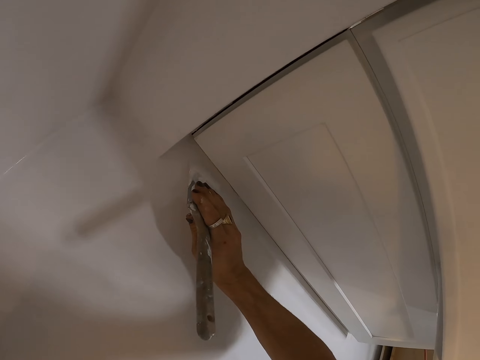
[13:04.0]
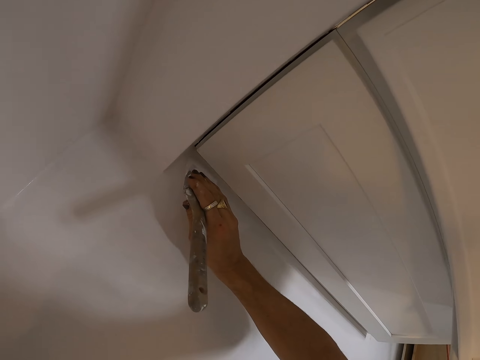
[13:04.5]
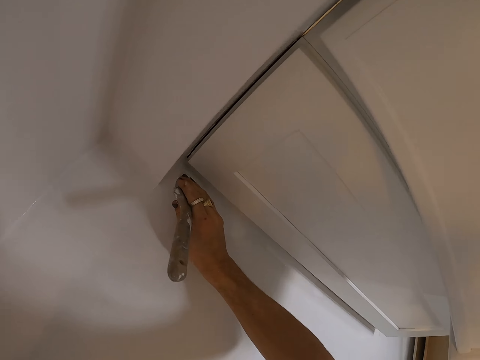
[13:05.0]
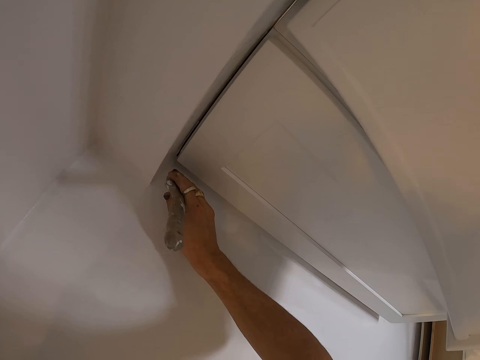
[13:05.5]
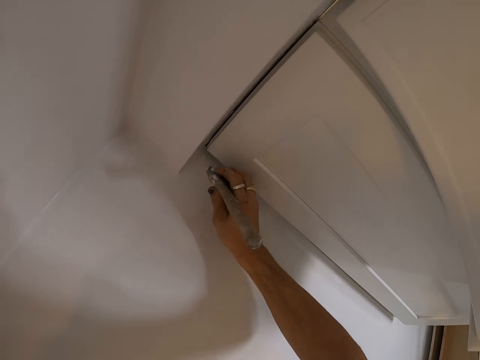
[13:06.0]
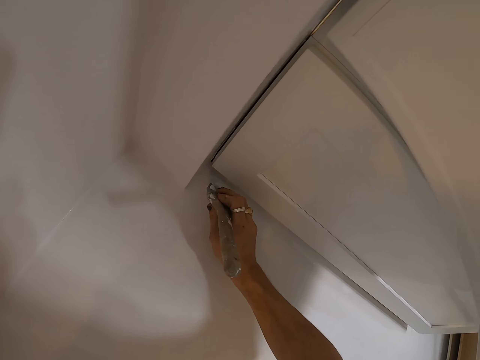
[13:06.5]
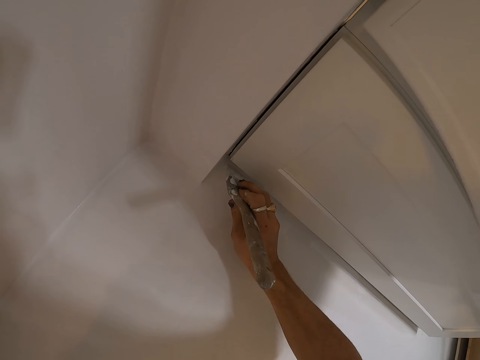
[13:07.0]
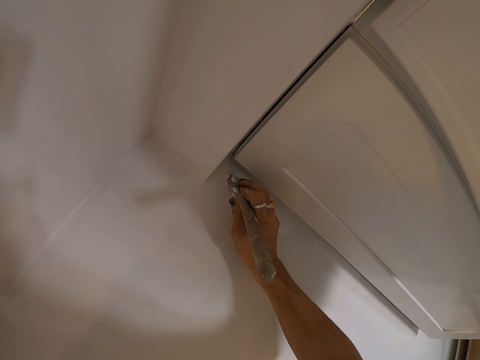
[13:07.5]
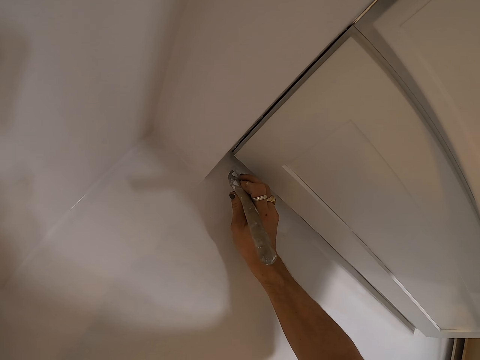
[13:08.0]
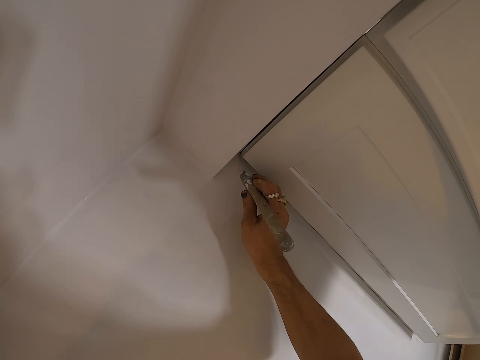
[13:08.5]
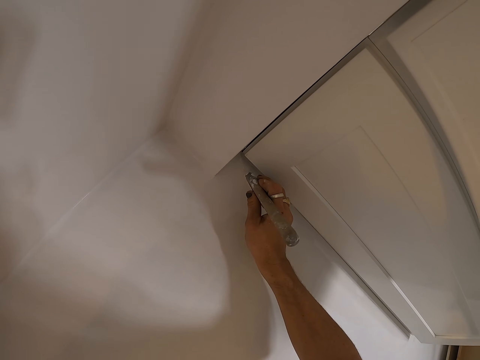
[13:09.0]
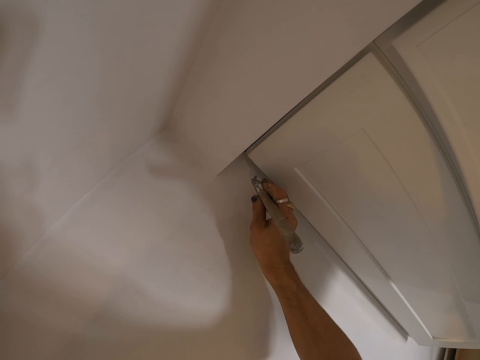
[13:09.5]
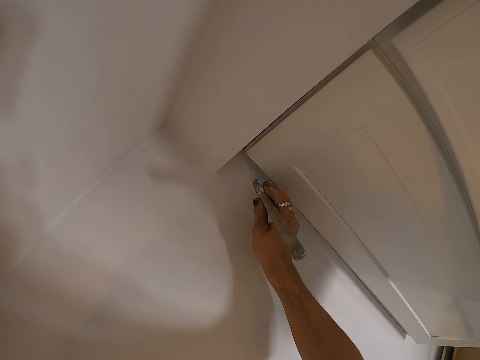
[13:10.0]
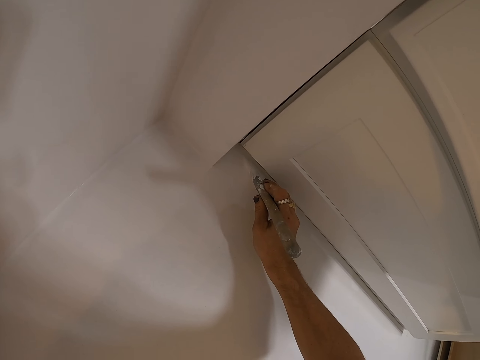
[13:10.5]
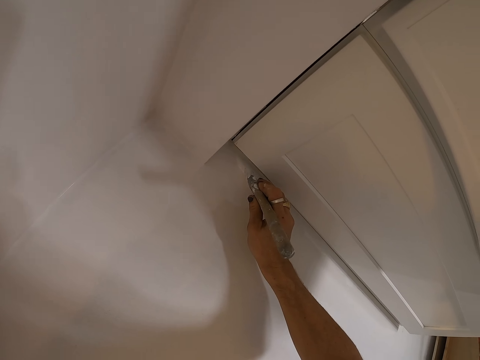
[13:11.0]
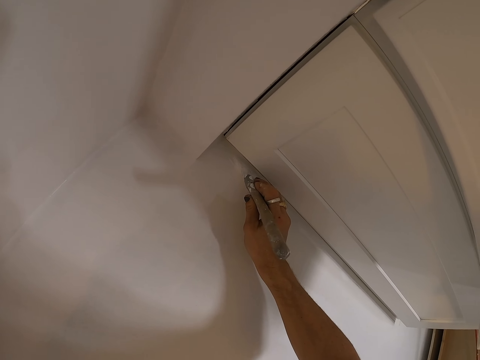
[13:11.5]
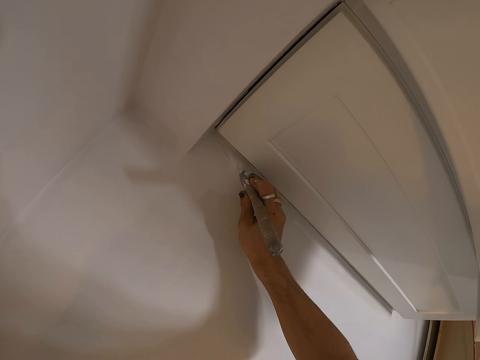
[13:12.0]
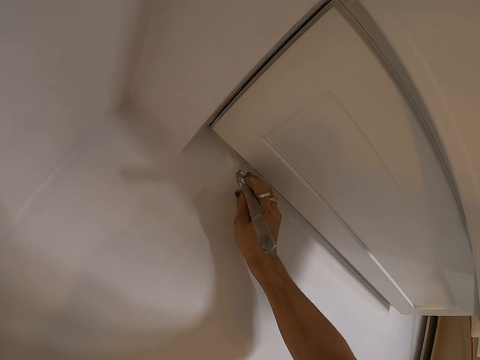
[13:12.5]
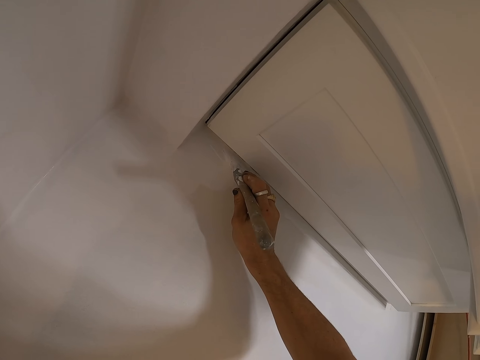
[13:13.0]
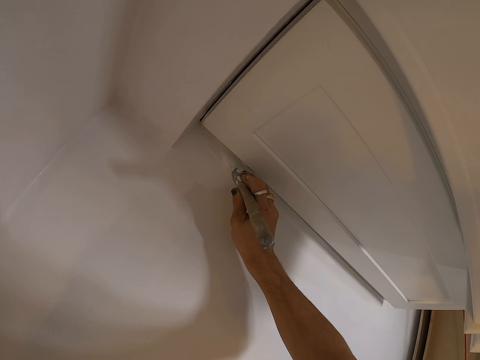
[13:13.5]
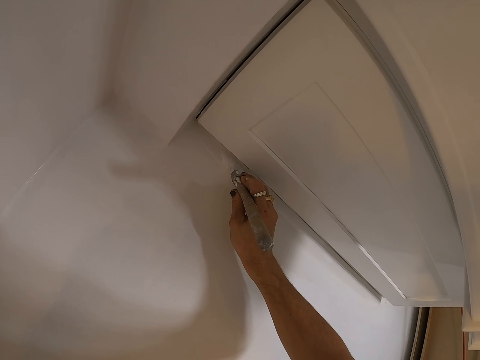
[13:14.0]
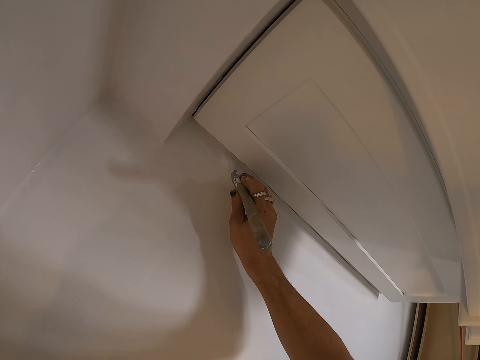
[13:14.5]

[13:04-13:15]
The camera wearer paints the wall with a paint brush.

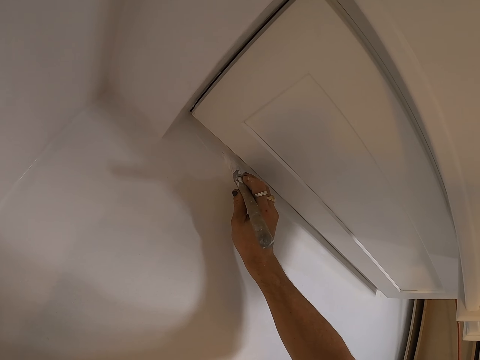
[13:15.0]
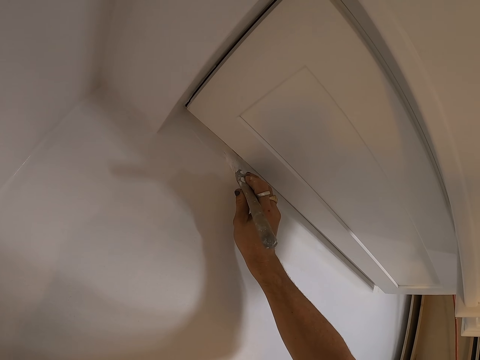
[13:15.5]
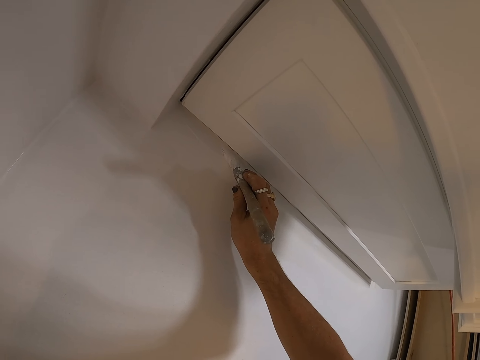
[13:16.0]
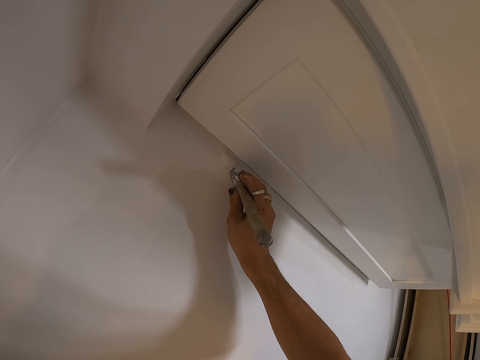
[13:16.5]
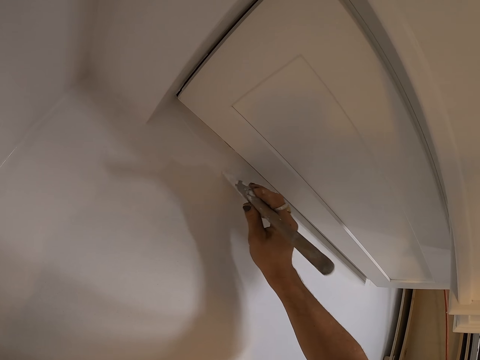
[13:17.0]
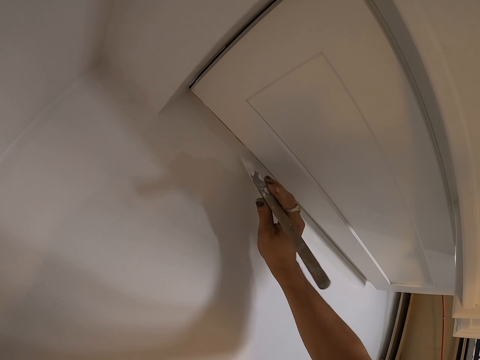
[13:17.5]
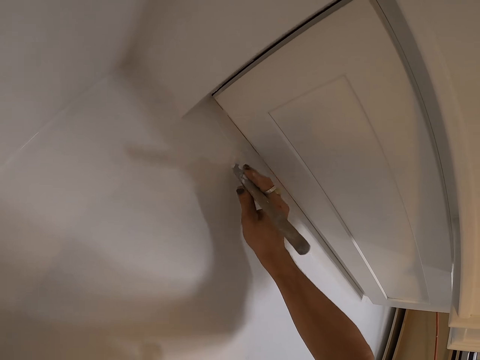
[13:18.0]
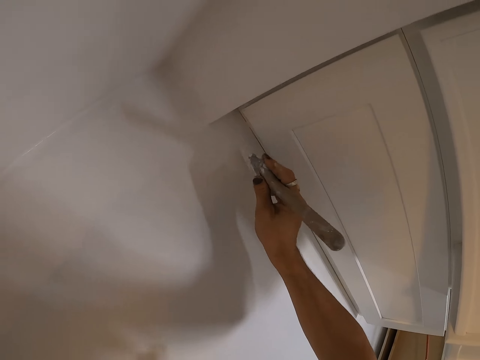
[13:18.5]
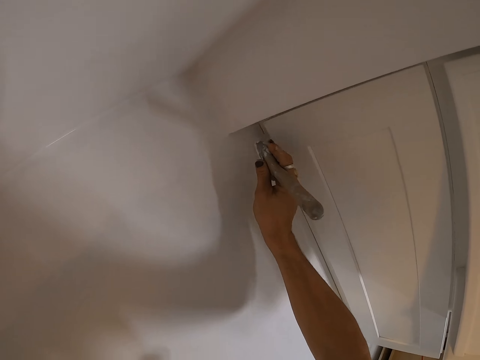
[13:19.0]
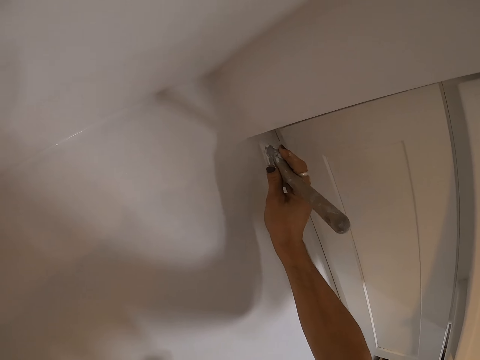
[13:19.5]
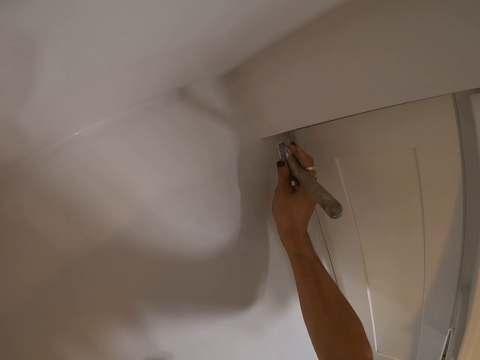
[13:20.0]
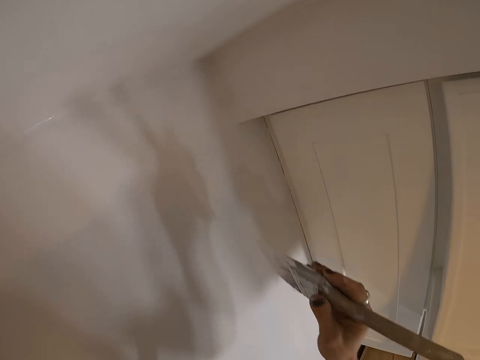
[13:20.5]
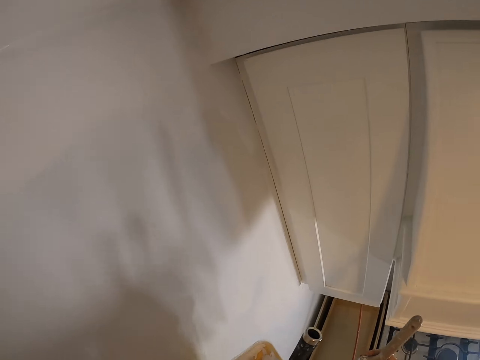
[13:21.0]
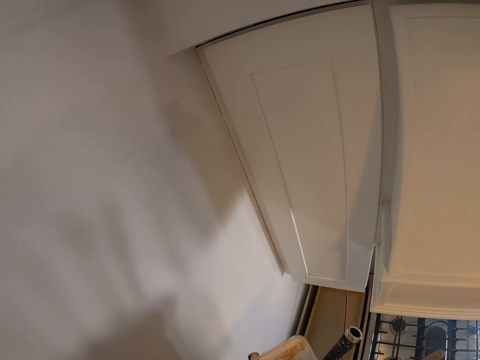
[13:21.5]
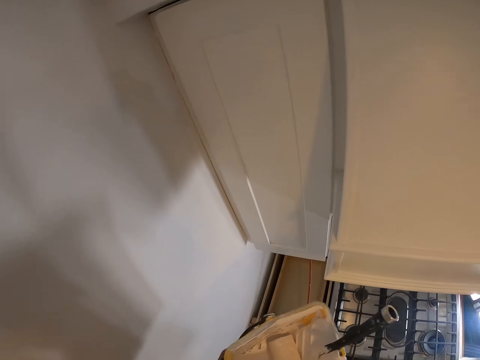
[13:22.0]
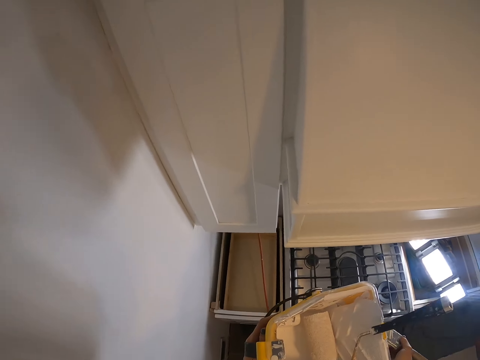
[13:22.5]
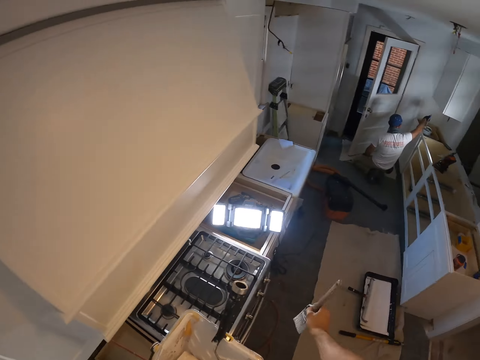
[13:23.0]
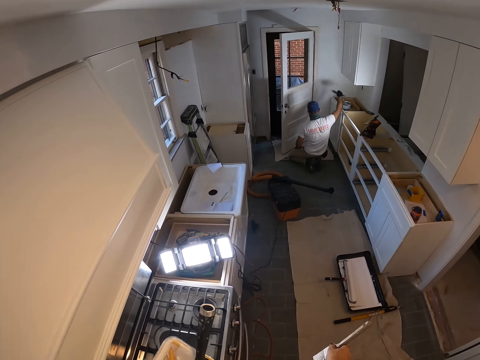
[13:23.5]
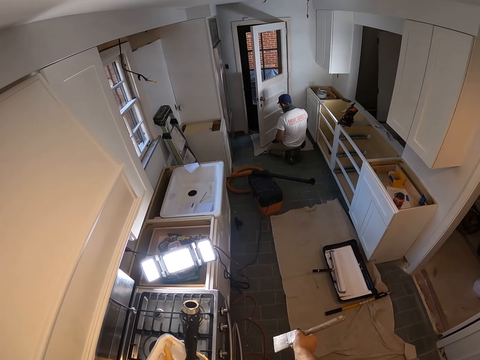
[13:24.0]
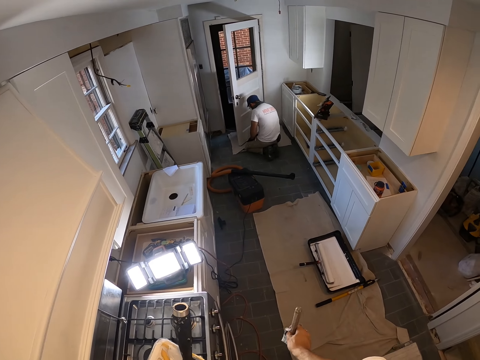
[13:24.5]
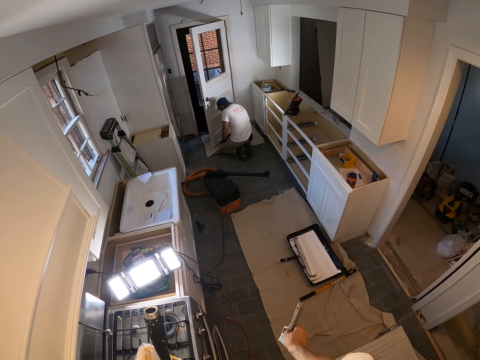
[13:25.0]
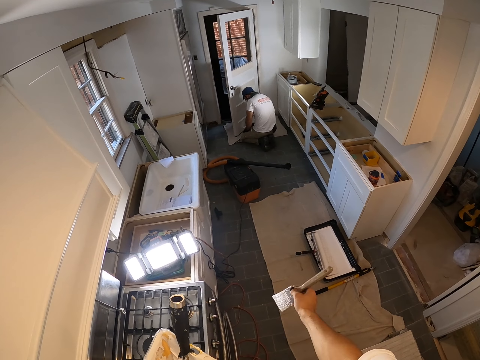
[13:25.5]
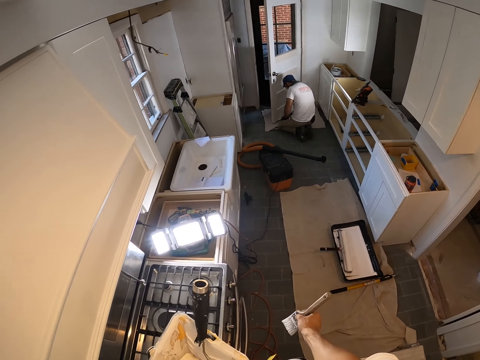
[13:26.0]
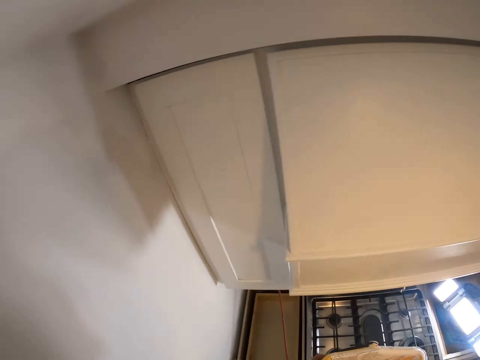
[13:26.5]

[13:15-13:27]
The camera wearer makes a hand gesture.

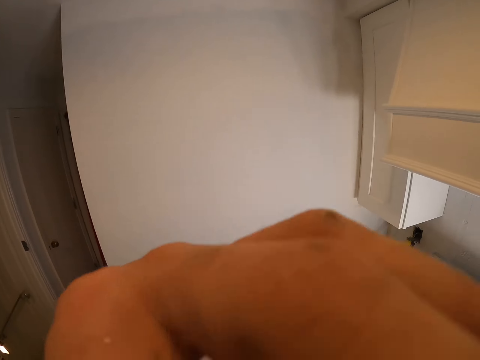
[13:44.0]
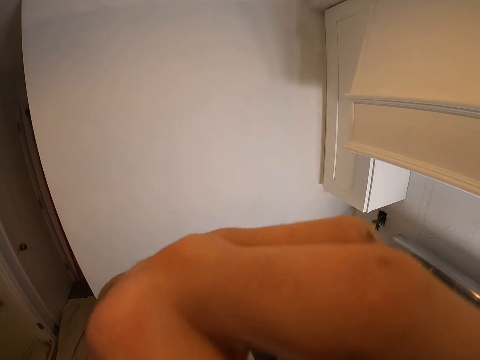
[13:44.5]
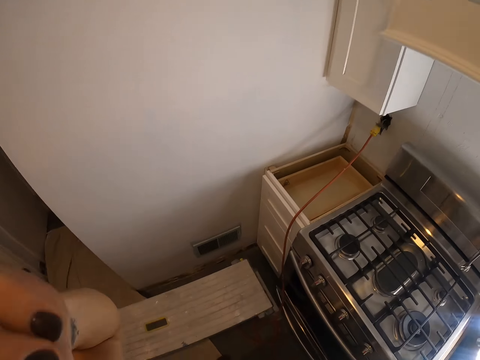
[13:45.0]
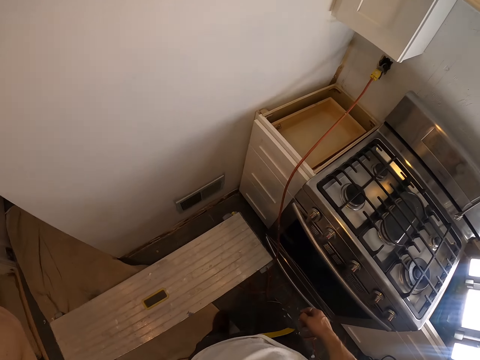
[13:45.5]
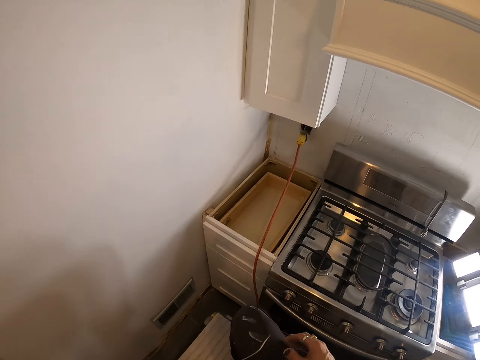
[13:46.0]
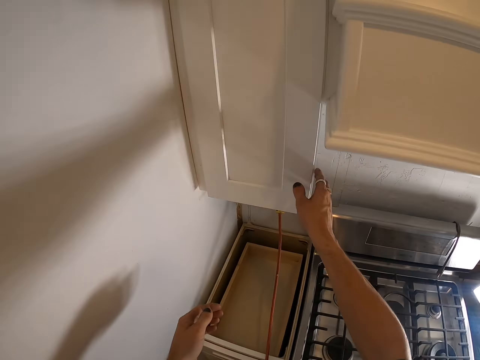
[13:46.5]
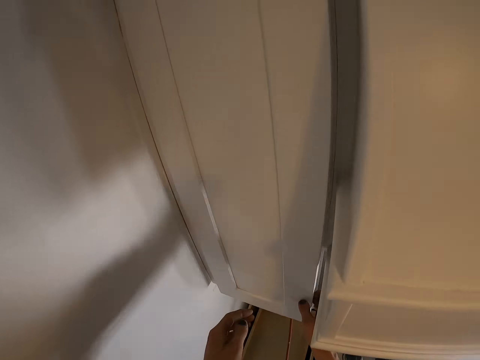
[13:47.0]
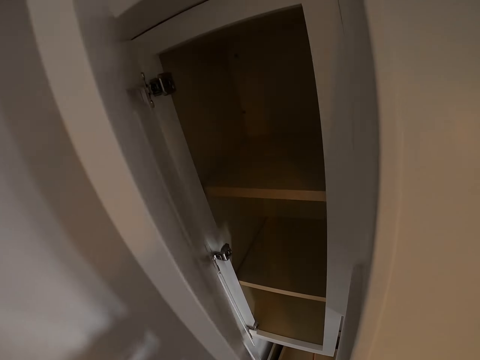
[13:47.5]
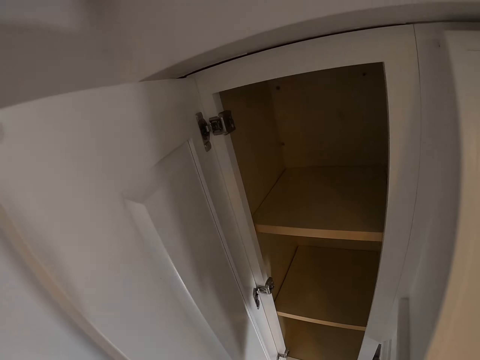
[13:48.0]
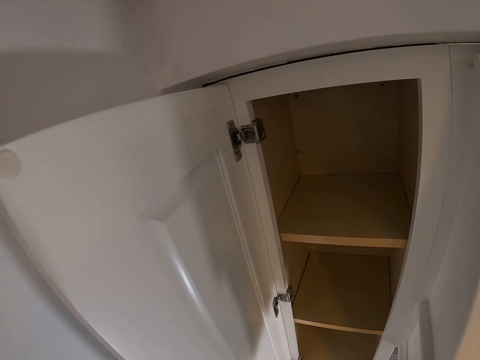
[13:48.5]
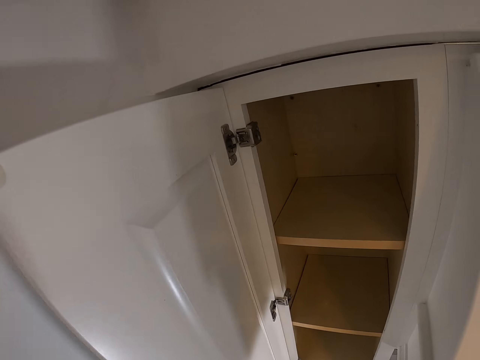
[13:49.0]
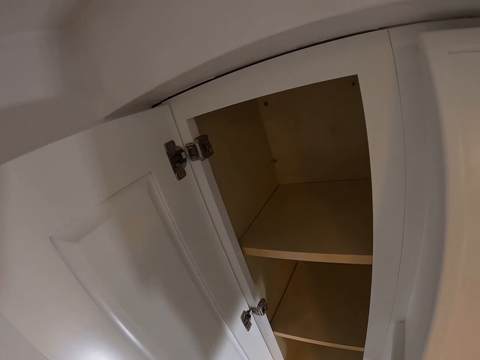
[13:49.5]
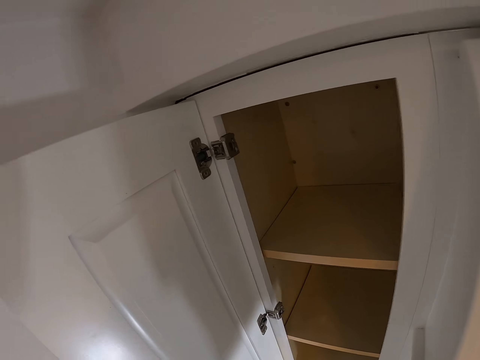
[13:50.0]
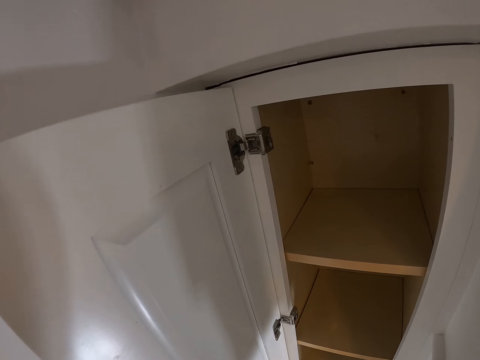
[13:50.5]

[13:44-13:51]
The camera wearer touches something. They step on the bench. They open a cabinet door.
